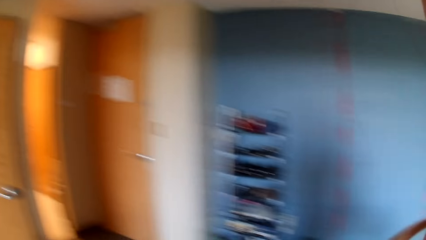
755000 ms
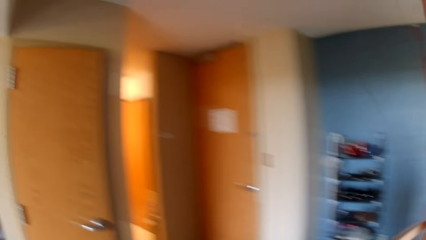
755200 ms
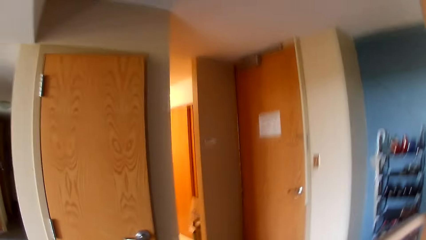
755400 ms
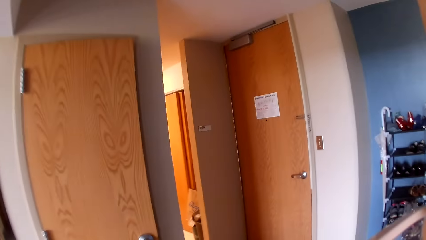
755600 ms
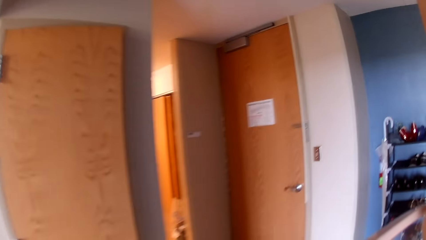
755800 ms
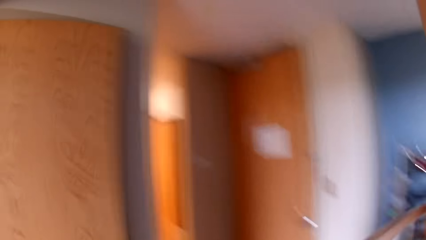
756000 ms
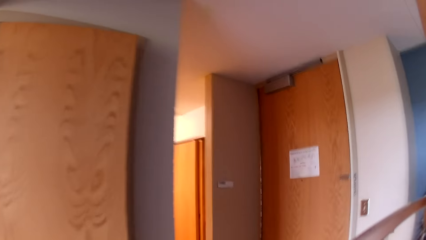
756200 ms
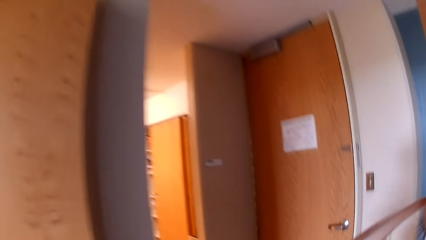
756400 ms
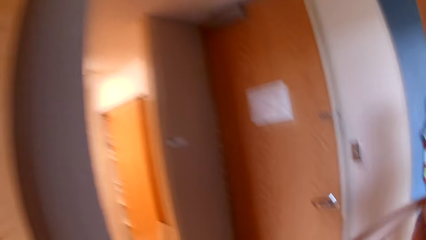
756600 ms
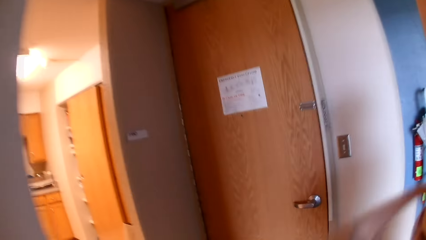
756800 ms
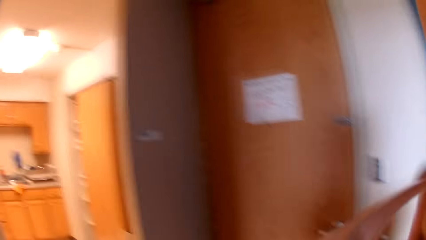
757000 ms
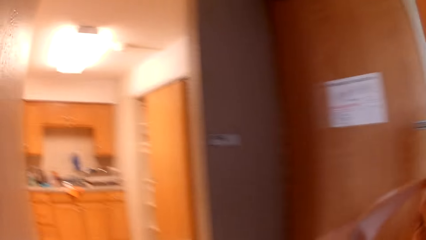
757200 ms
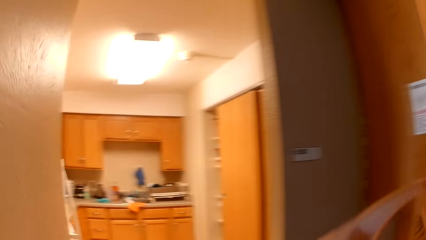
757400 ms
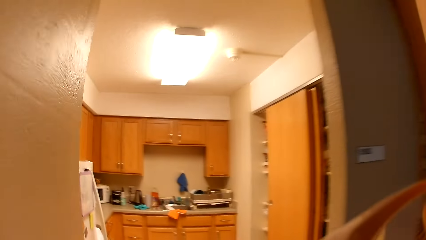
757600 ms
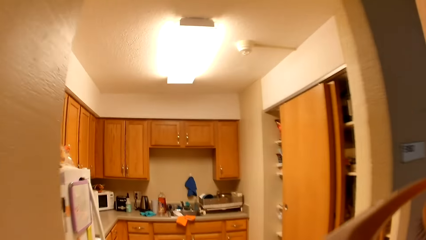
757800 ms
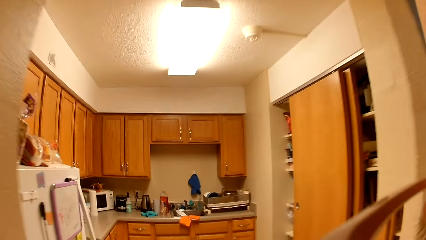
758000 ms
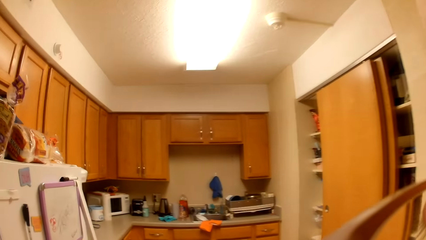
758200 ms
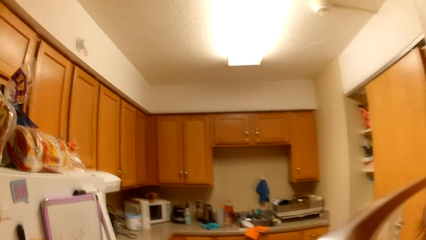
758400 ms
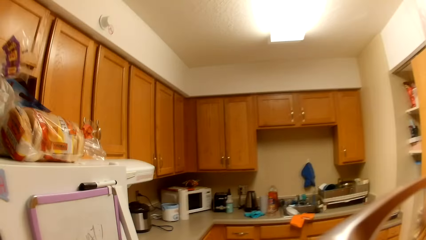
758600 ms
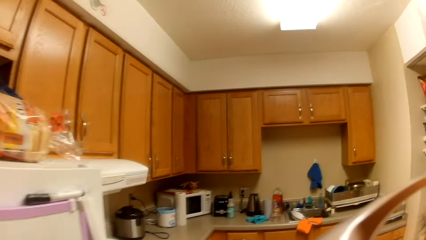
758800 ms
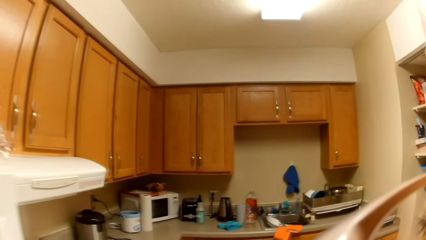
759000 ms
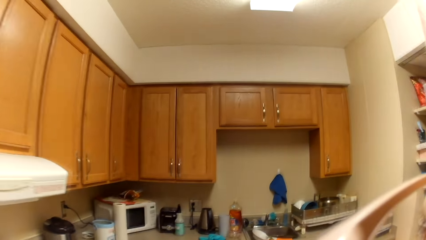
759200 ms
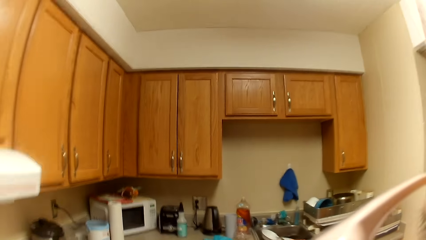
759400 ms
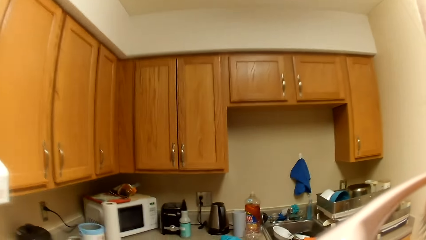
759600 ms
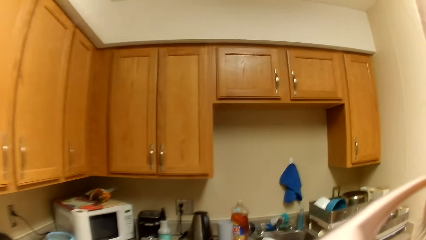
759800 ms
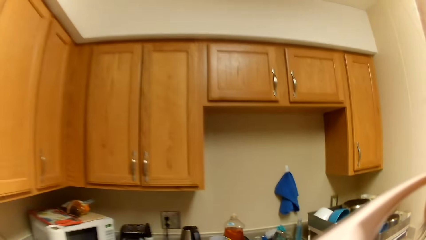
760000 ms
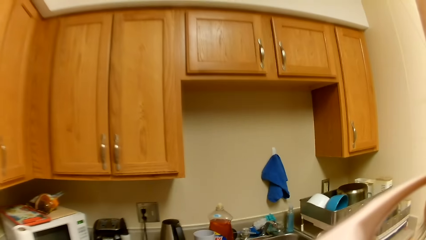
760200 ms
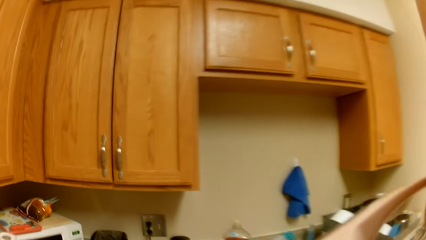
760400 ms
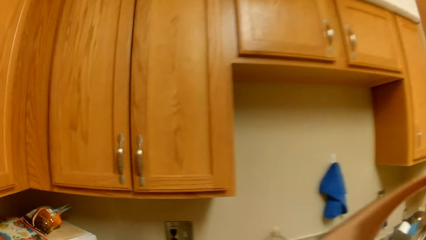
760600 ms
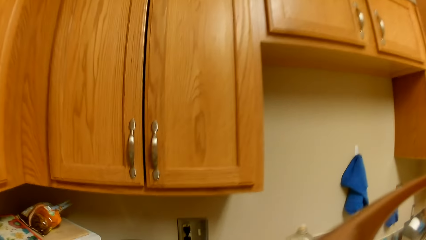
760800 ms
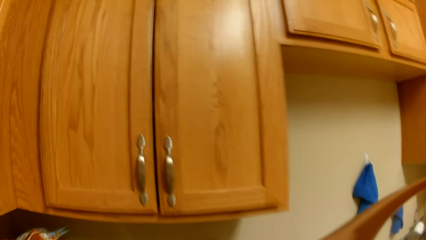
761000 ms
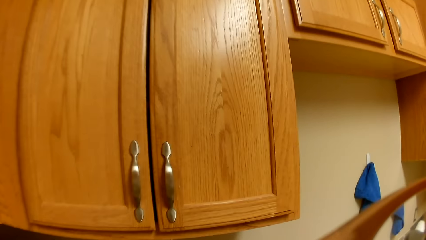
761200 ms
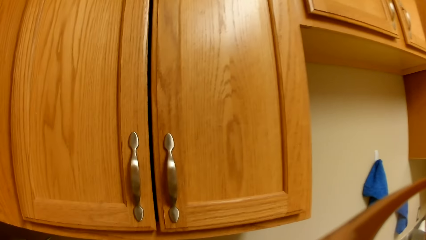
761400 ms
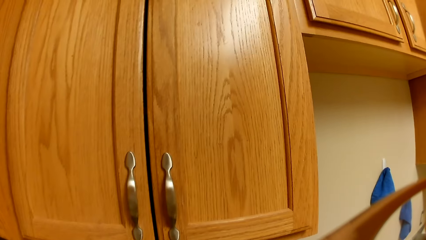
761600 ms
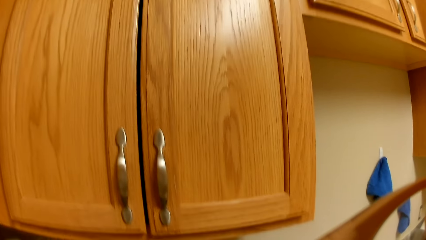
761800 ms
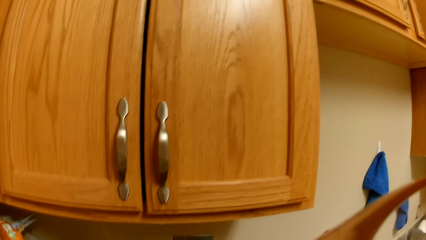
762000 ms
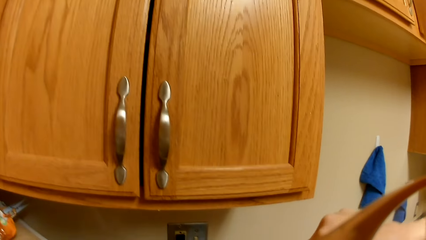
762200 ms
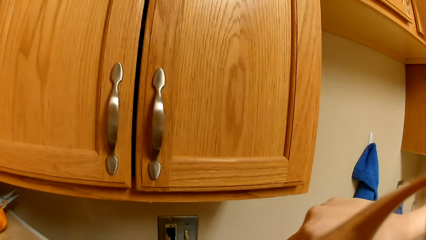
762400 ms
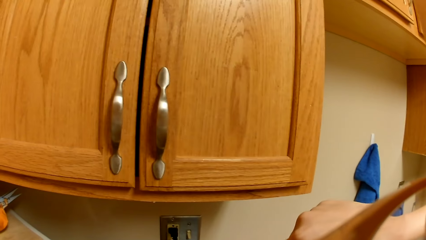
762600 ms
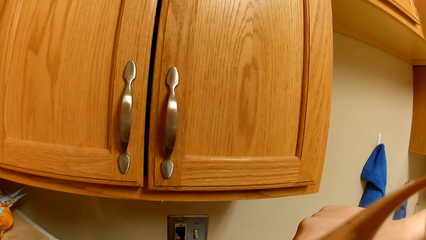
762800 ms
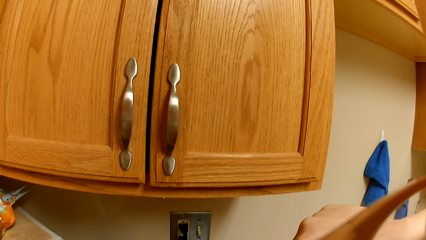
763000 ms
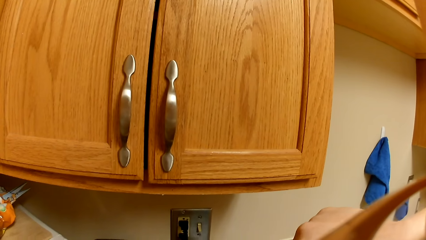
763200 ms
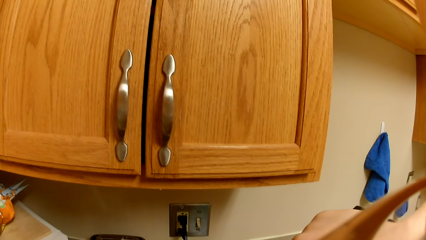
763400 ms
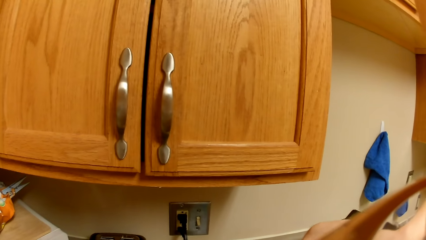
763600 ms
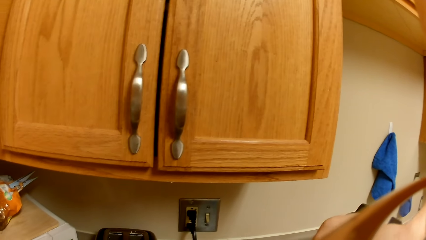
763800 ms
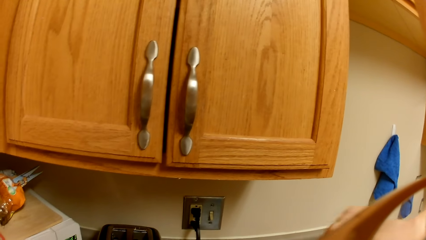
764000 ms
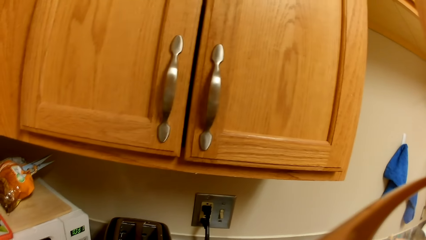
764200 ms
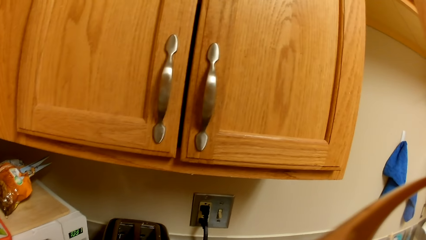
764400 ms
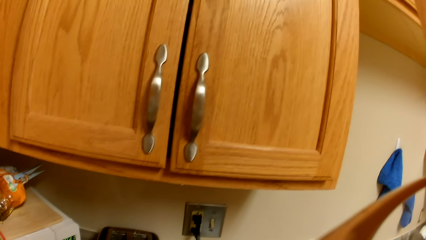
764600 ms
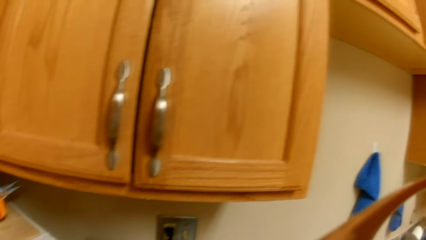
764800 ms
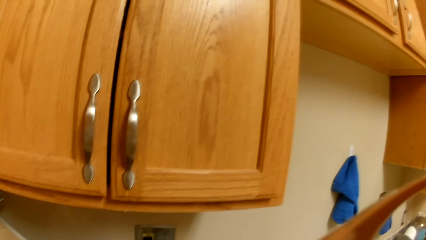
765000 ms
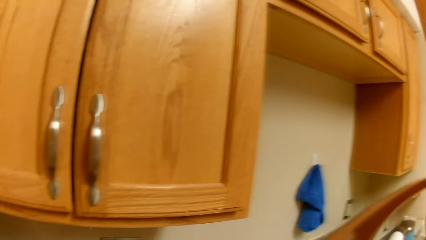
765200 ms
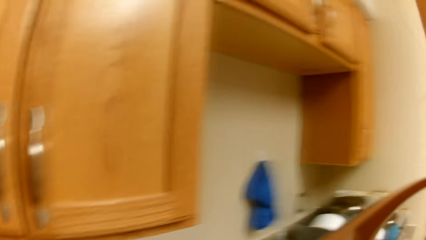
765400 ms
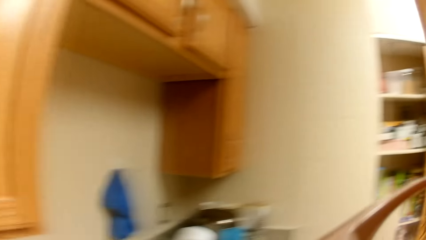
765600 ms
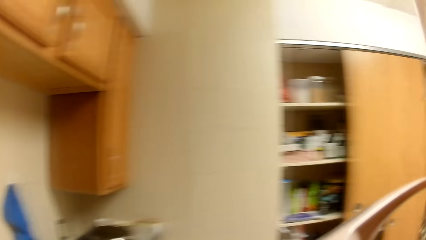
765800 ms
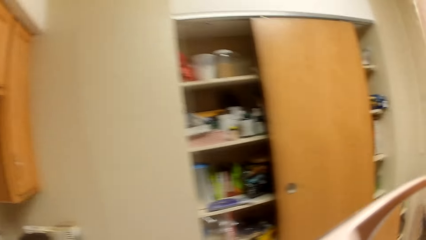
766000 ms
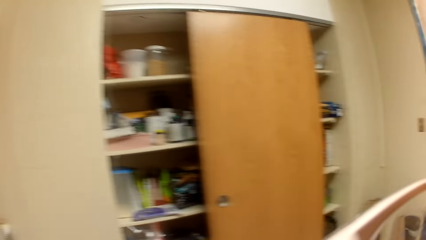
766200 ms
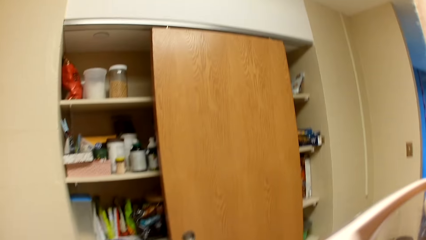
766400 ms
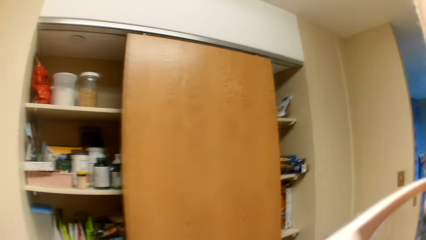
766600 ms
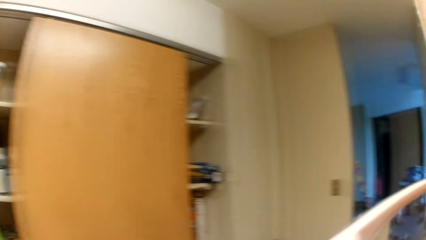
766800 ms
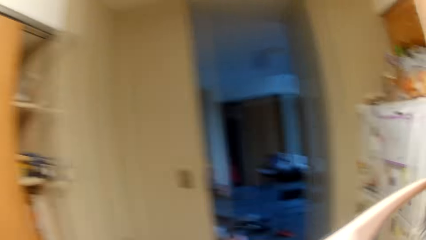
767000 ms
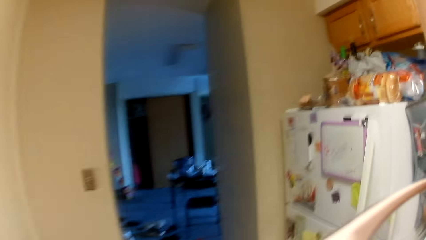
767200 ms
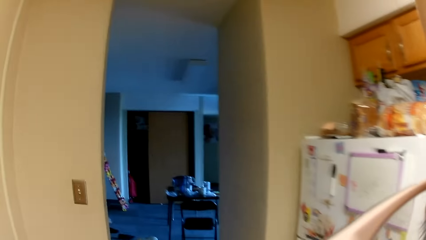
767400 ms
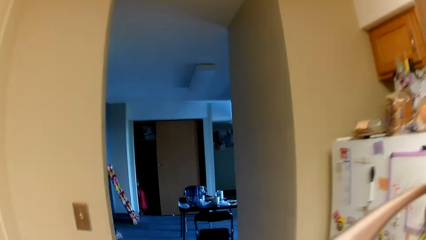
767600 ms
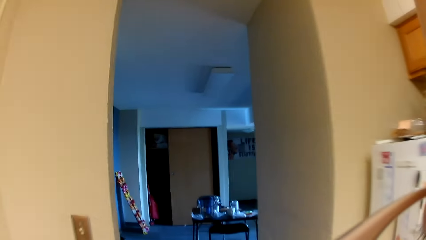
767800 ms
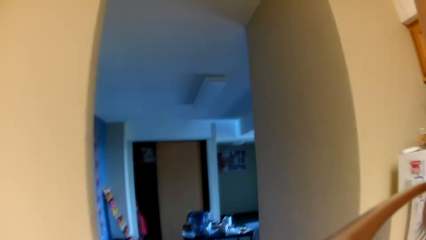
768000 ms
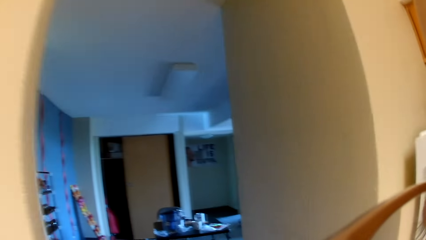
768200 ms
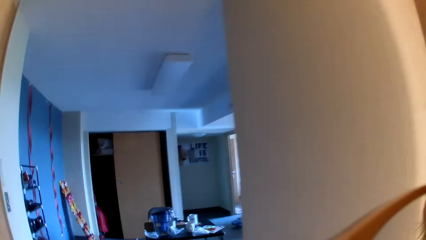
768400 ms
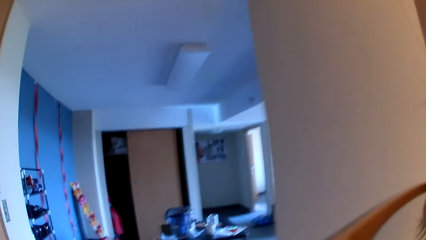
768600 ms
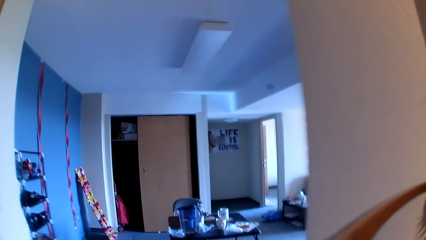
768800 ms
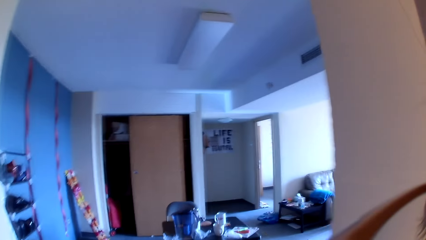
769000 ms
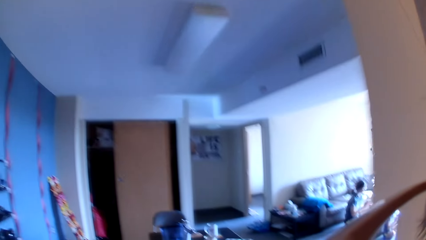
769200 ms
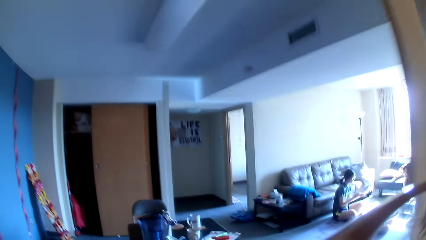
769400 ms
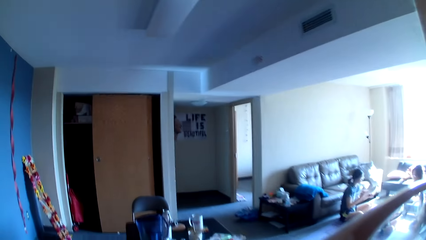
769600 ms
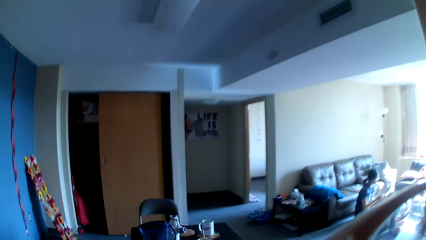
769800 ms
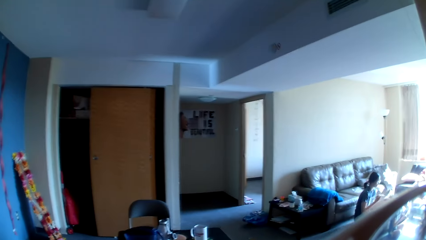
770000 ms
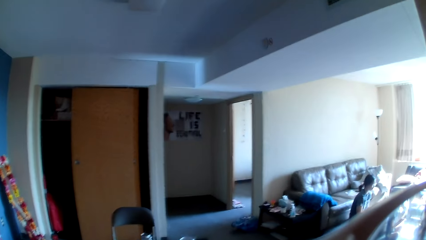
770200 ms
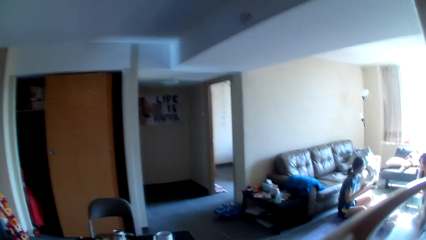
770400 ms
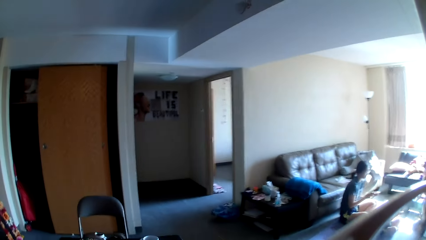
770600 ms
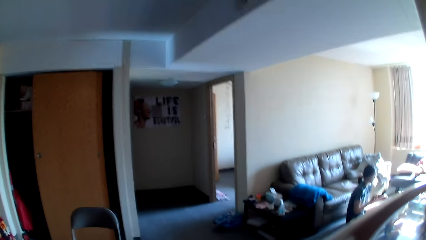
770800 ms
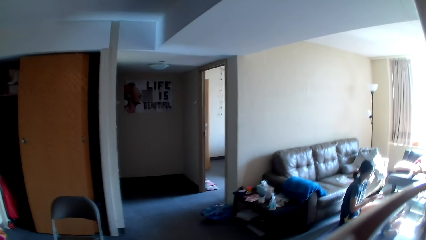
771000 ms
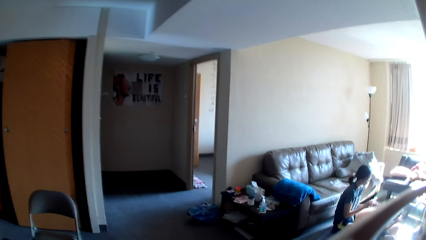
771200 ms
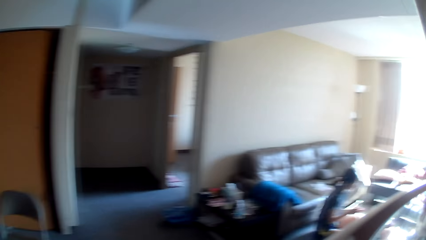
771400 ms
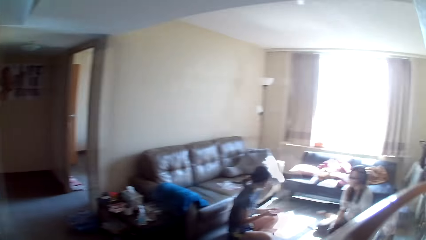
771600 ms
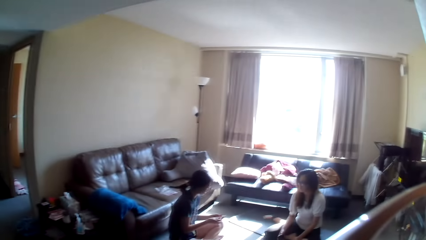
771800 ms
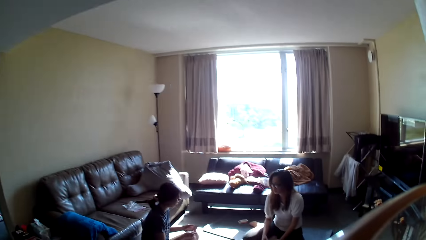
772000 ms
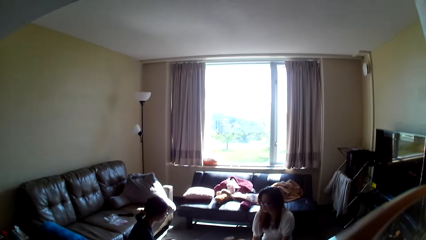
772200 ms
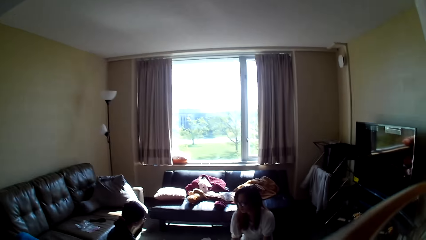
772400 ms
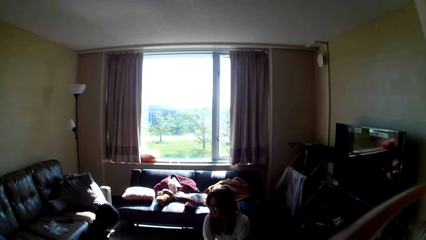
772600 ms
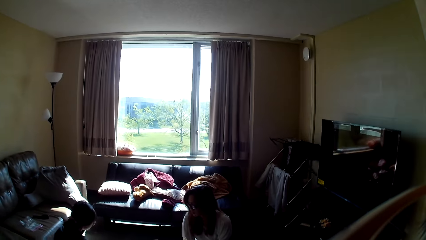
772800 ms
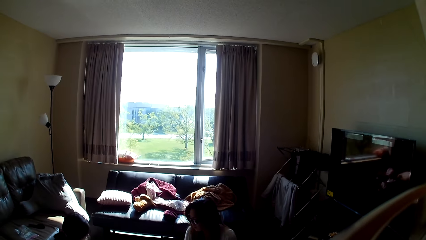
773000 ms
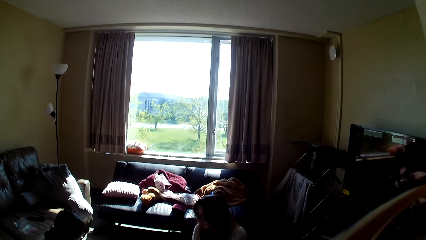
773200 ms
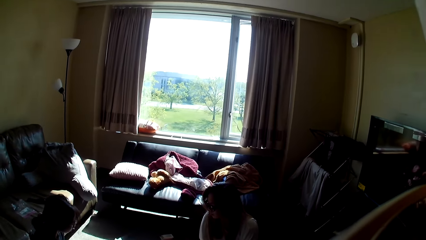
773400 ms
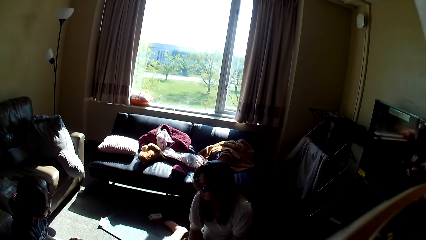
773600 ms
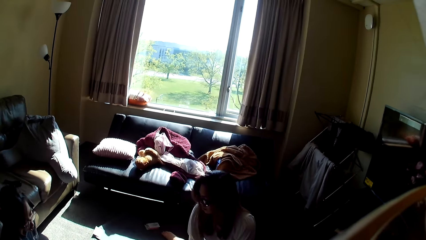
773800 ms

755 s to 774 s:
The camera wearer adjusts the camera. They walk around the room. A lady sits down. Another lady sits down.
